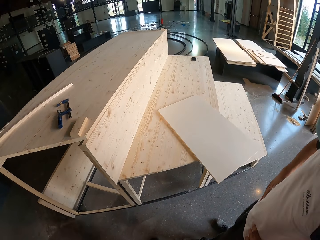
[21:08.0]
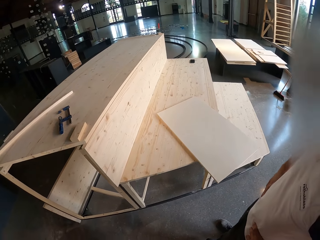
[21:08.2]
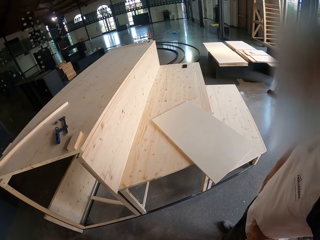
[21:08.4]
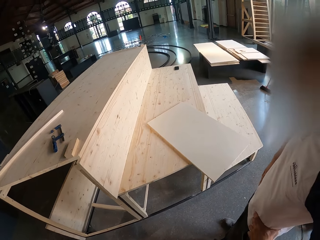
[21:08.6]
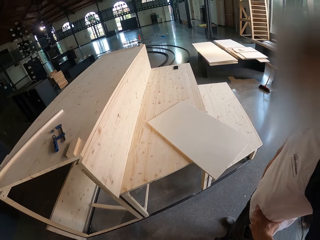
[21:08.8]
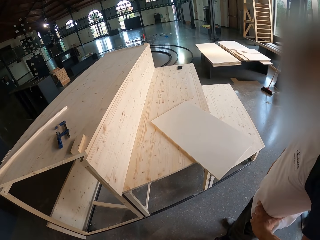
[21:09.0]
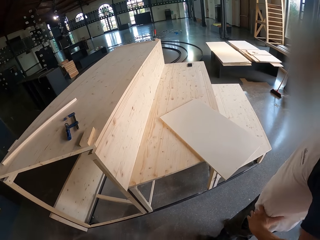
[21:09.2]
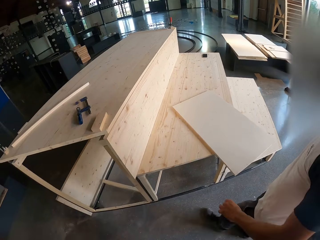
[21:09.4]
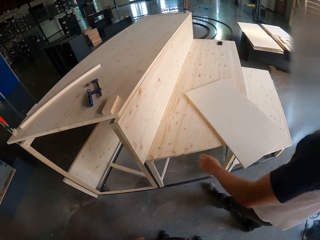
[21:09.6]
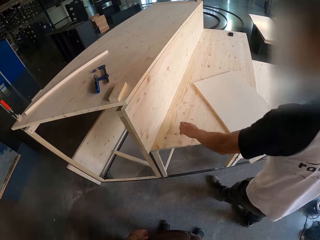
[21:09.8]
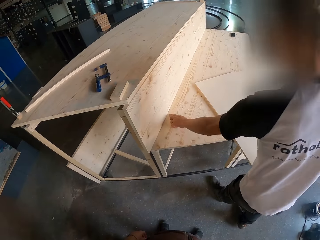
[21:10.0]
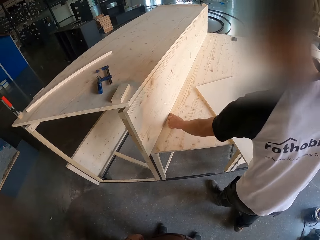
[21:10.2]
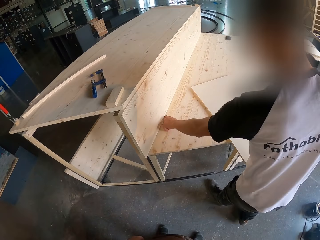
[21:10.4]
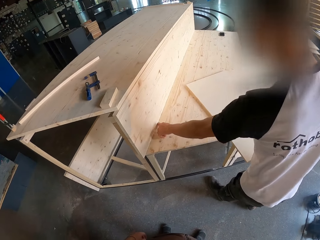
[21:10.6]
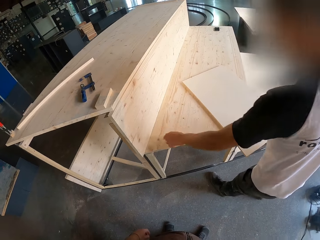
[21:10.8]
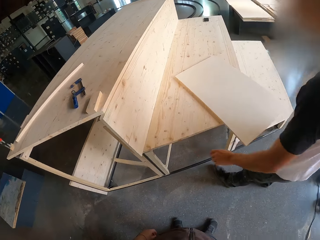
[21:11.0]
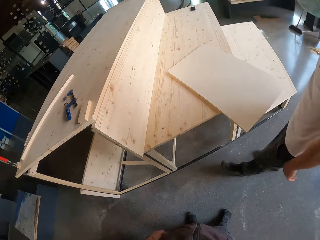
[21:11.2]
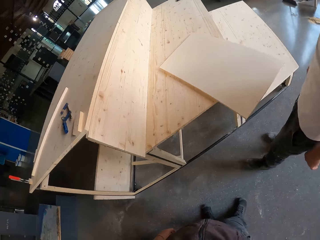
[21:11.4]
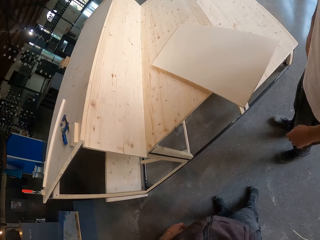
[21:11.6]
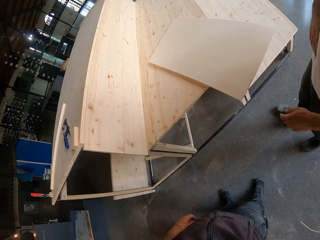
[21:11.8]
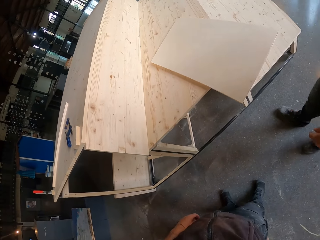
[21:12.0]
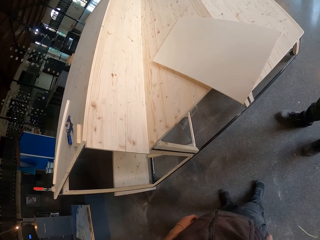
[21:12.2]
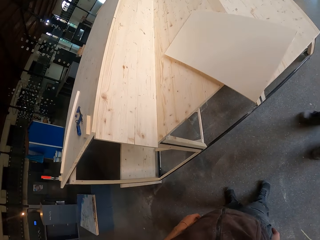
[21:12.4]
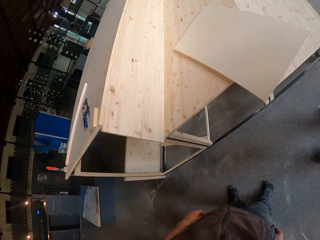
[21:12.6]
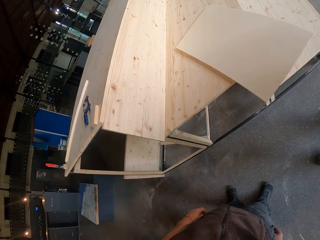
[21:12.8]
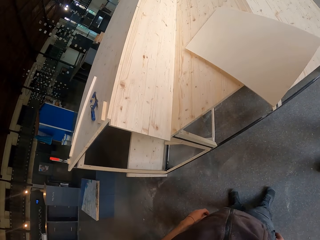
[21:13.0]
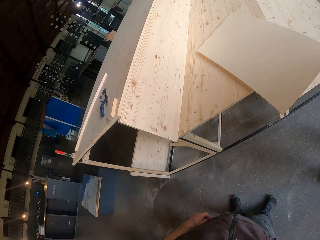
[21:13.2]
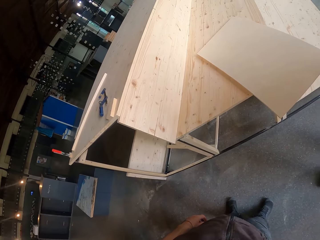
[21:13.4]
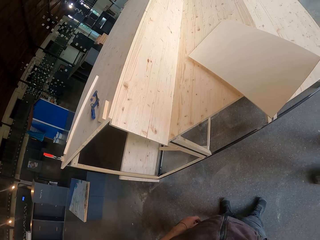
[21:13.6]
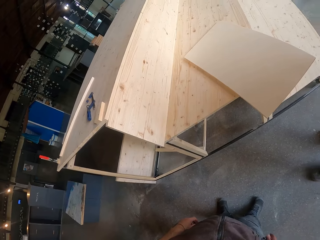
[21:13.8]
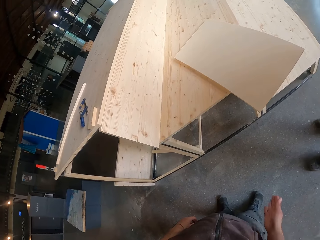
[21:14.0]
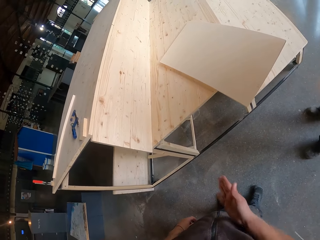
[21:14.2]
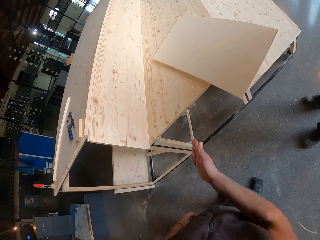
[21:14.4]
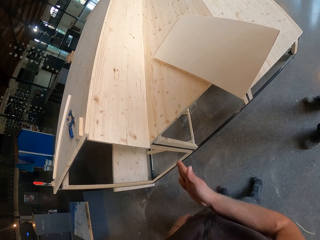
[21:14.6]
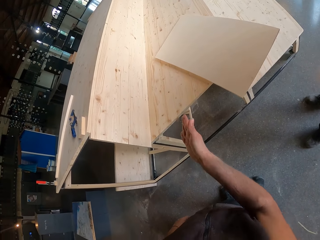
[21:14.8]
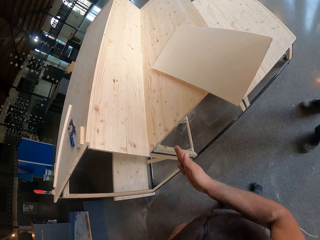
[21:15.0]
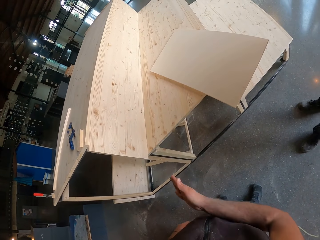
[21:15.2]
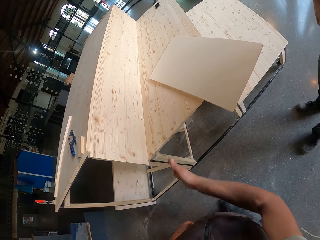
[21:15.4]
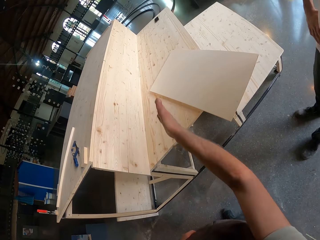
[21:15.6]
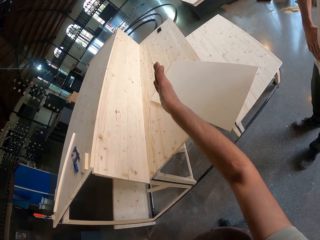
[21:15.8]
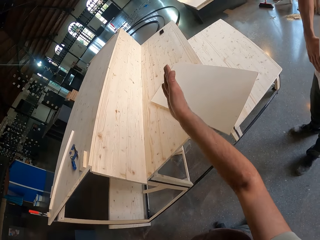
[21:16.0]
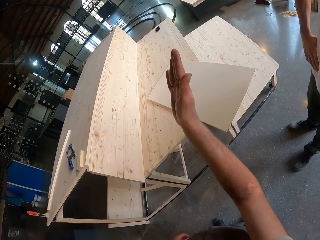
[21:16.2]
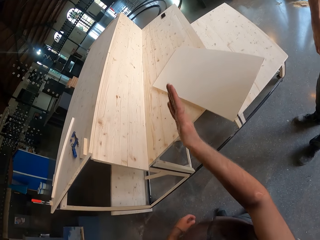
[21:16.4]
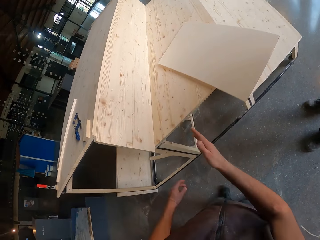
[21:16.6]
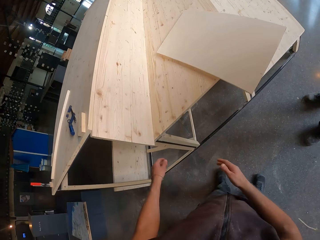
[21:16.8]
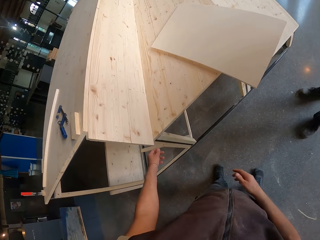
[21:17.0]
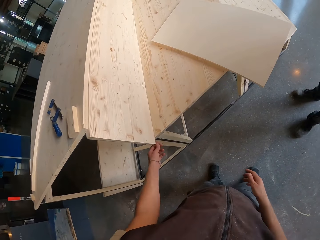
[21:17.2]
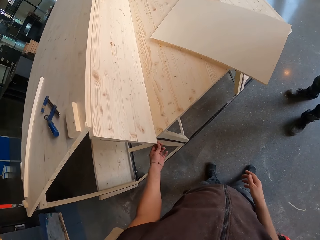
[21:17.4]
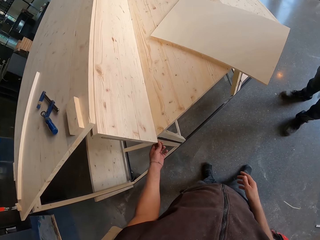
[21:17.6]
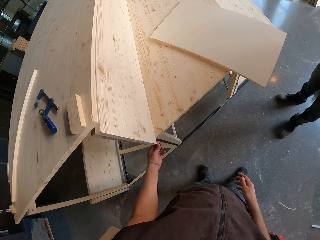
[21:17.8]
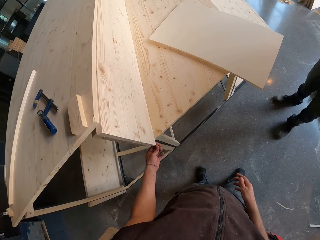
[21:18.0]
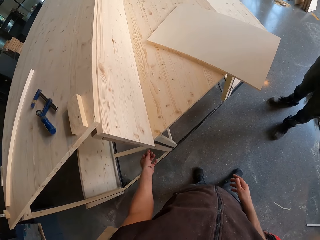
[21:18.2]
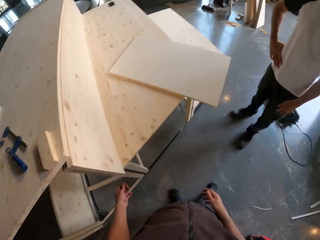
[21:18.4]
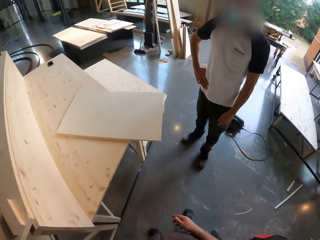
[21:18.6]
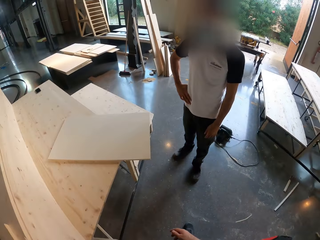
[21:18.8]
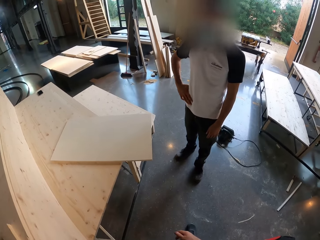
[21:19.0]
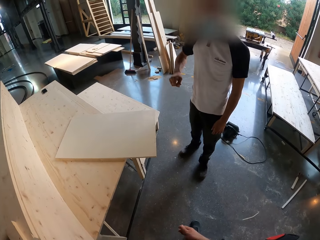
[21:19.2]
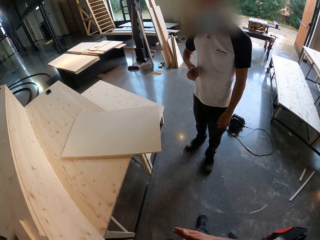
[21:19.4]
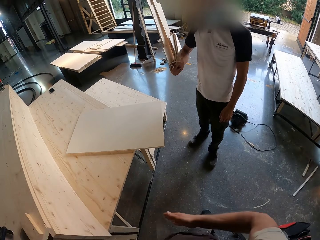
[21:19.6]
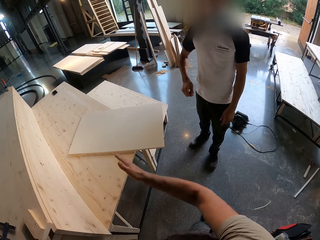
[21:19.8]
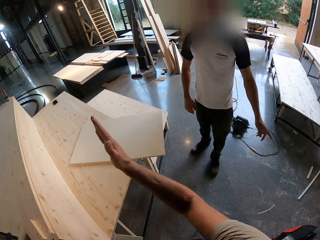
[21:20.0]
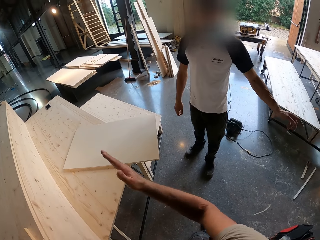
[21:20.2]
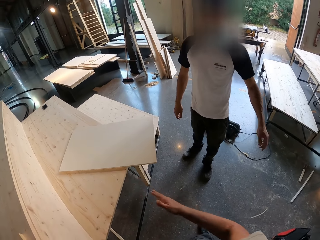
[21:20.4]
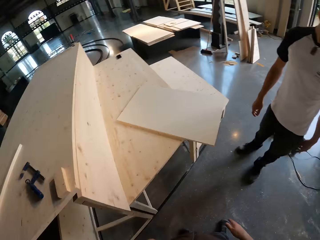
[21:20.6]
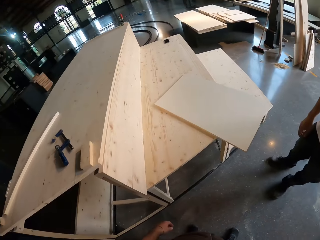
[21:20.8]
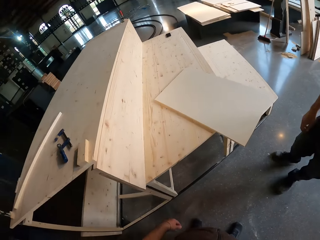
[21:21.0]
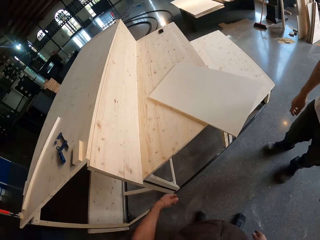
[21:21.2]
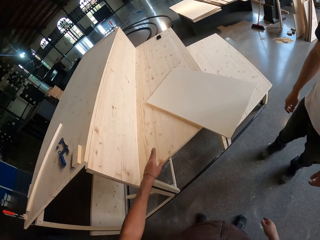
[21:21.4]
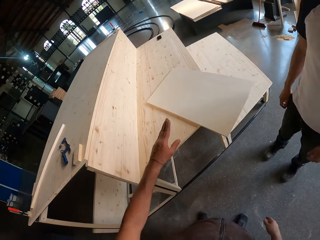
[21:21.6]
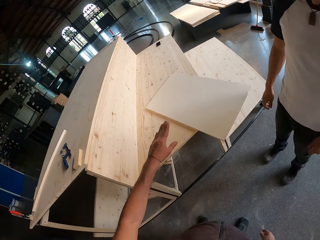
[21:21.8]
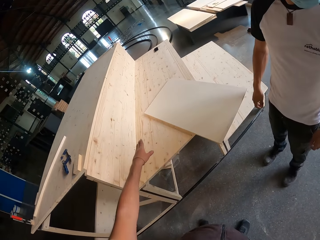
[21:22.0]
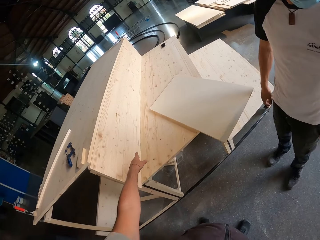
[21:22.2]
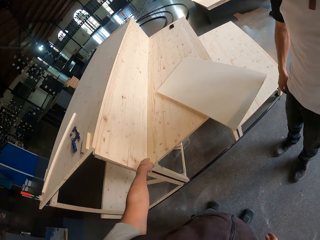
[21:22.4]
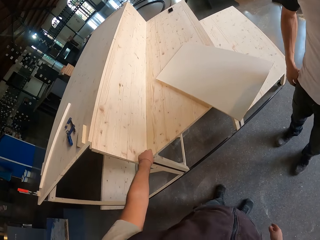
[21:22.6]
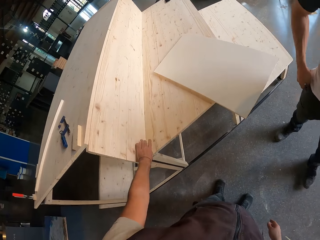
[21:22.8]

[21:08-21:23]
The camera wearer looks at the table. The man places his left hand on the bench. The man touches the table. The camera wearer looks at the table. He moves the hand. He touches the bench with his left hand. The man moves the hand. The camera wearer moves the right hand. He looks at the table. He moves the left hand. He touches the bench with his left hand.

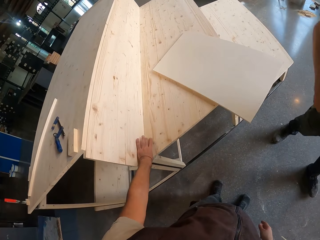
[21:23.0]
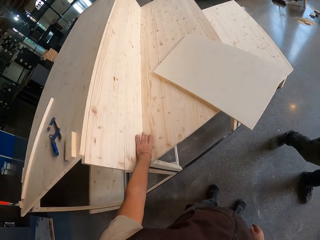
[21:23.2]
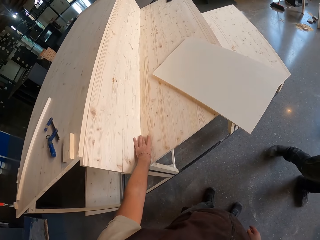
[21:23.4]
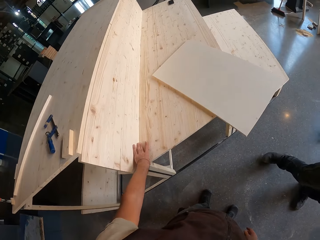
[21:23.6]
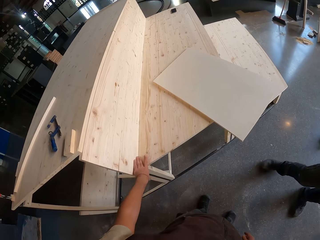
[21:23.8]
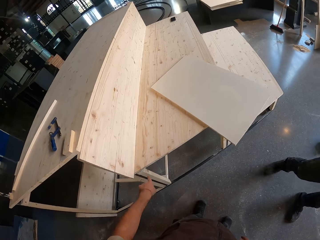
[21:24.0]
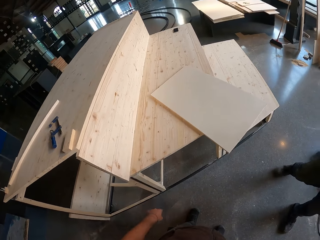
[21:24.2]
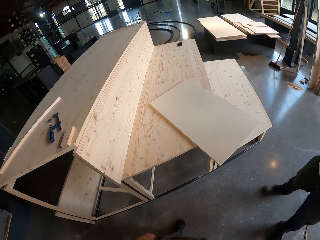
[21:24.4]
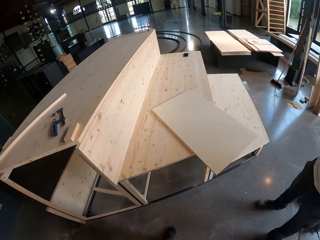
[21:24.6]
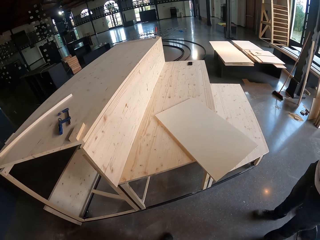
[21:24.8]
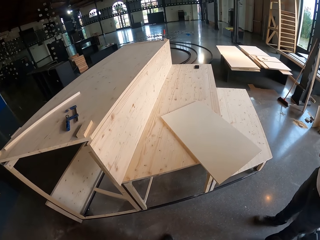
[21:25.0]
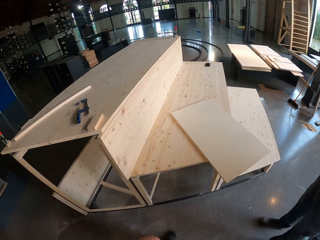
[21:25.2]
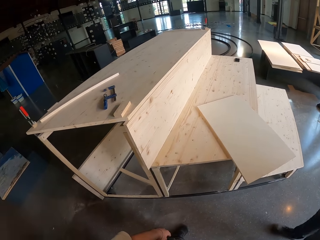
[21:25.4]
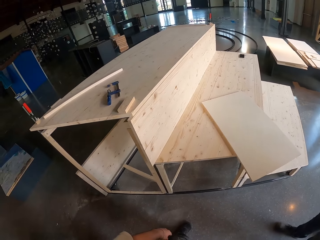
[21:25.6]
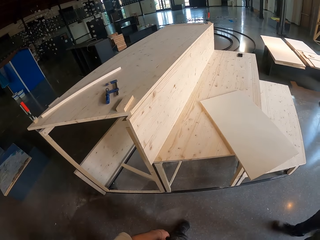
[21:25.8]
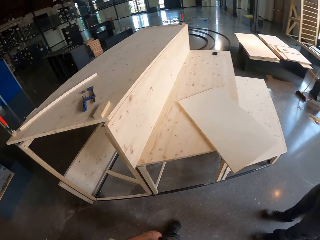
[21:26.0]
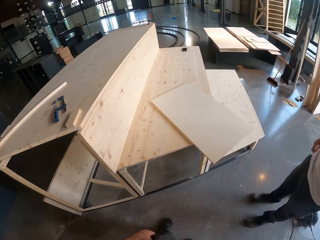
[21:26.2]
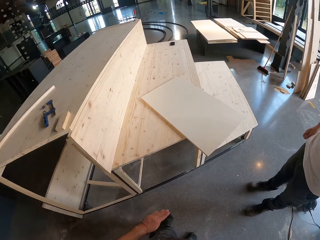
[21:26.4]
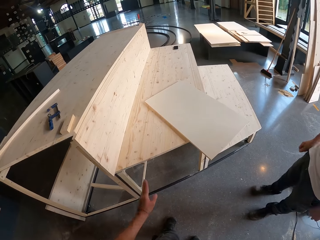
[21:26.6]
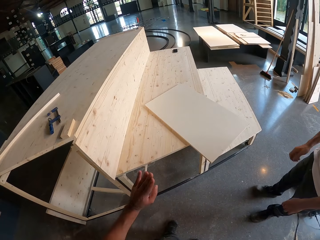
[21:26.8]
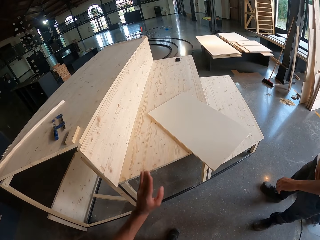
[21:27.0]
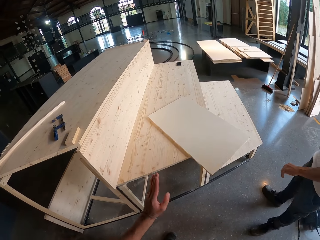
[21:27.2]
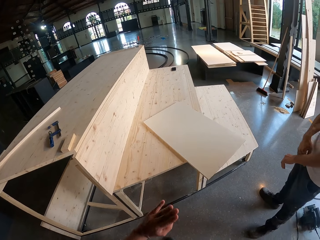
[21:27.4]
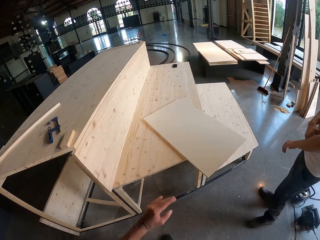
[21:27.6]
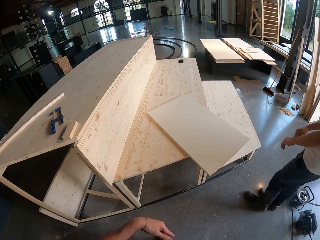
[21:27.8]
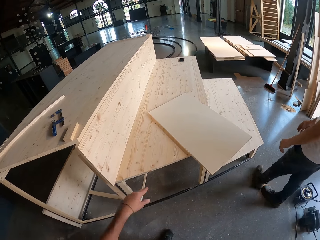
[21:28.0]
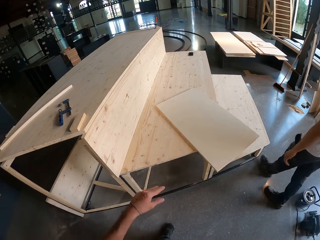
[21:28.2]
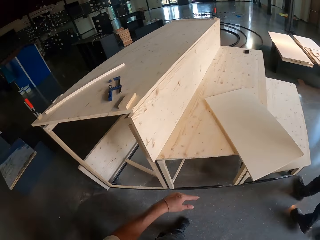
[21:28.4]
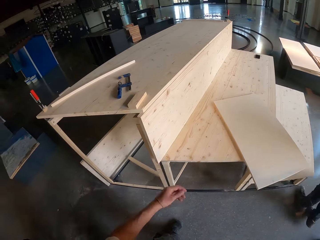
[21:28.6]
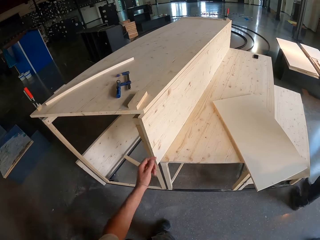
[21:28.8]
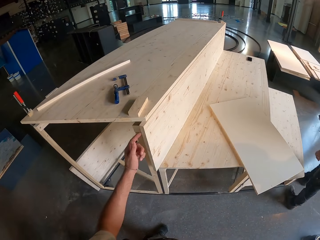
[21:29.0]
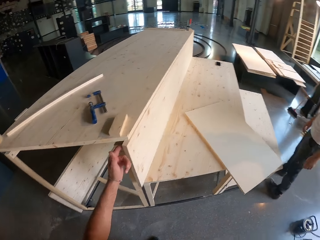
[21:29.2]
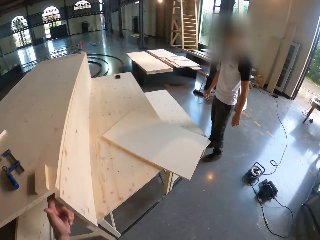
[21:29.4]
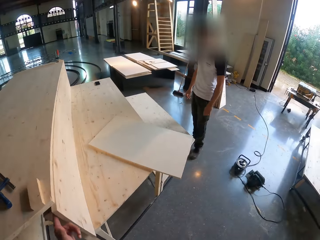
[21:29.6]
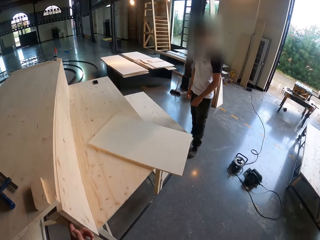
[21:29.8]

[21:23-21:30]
The camera wearer looks at the table. They move the left hand. The man walks beside the table. The camera wearer touches the table.
